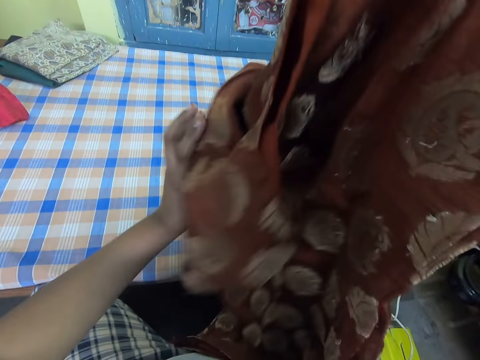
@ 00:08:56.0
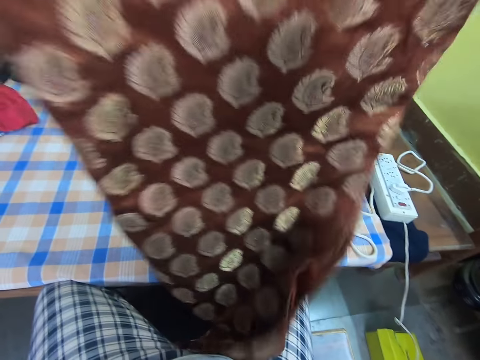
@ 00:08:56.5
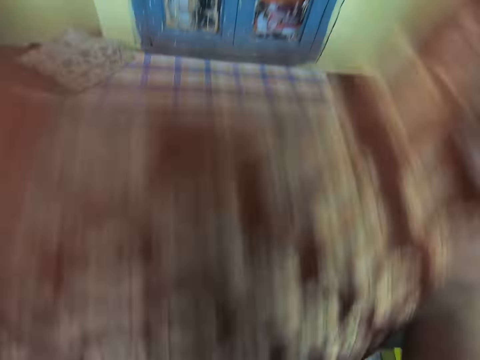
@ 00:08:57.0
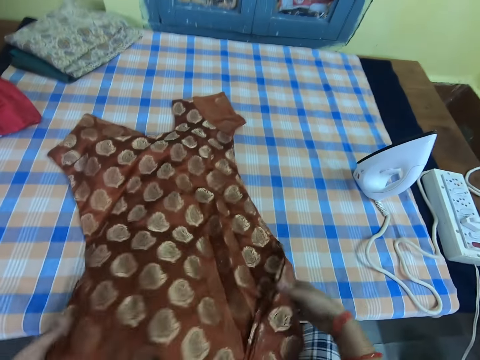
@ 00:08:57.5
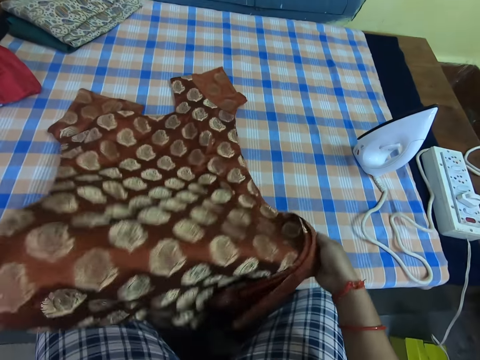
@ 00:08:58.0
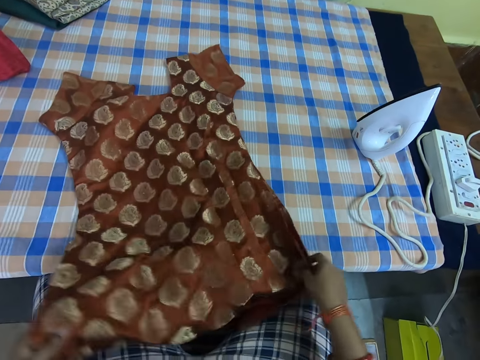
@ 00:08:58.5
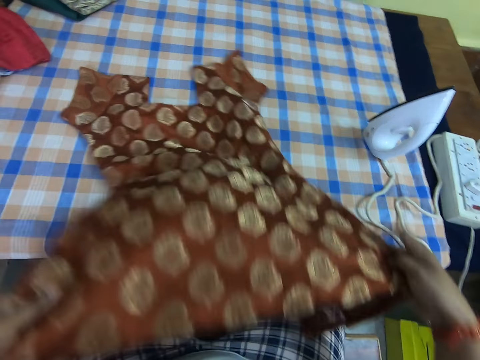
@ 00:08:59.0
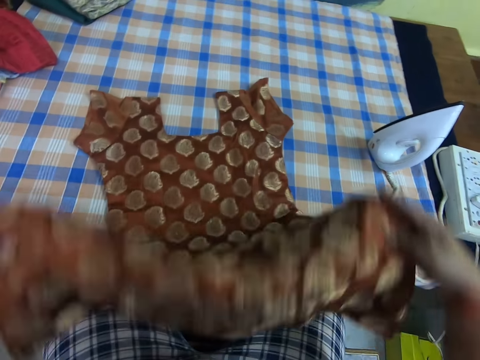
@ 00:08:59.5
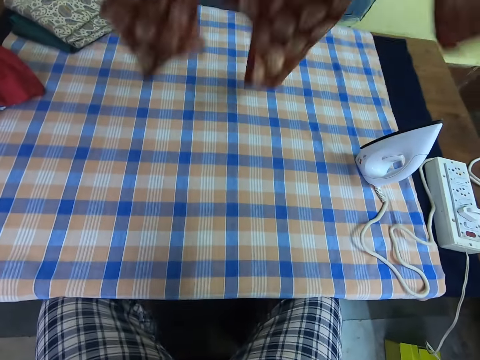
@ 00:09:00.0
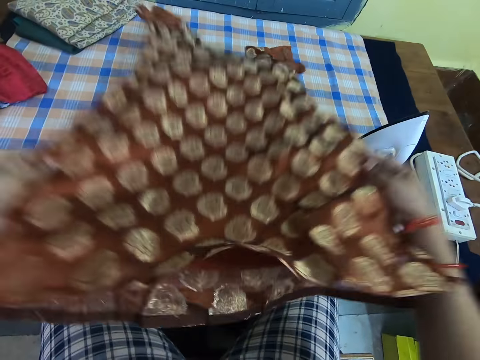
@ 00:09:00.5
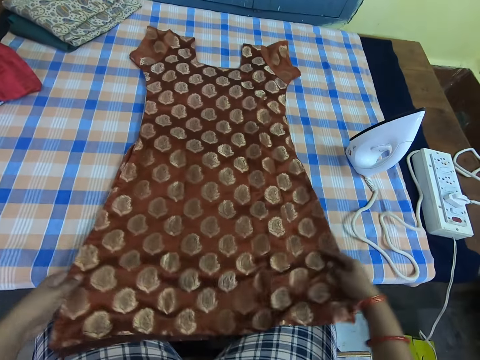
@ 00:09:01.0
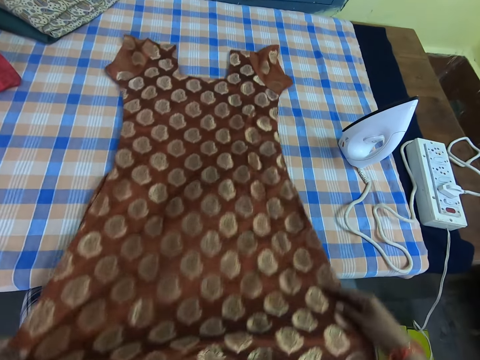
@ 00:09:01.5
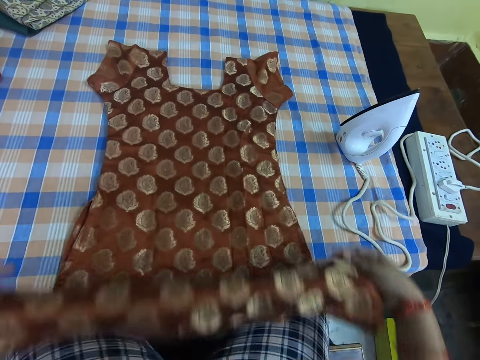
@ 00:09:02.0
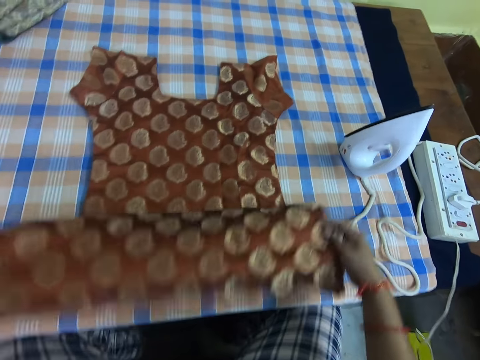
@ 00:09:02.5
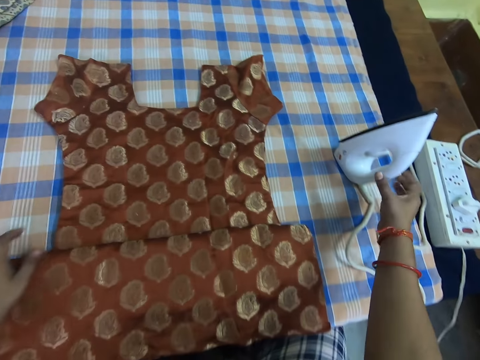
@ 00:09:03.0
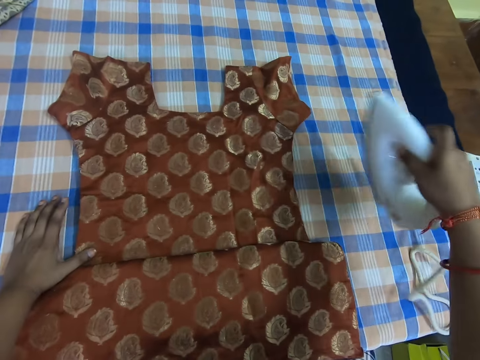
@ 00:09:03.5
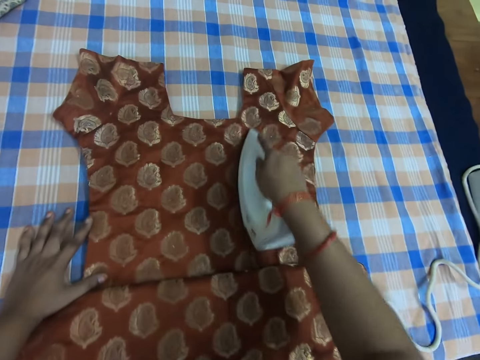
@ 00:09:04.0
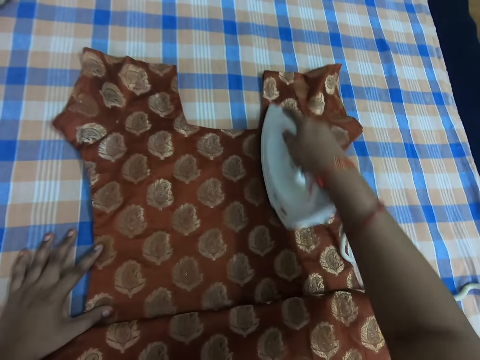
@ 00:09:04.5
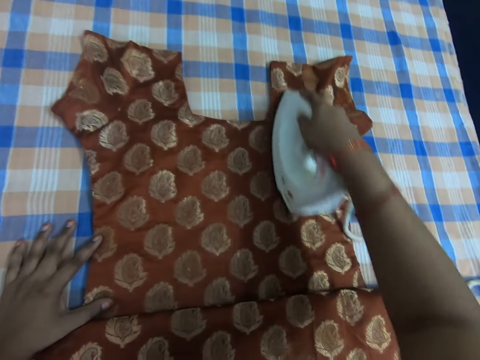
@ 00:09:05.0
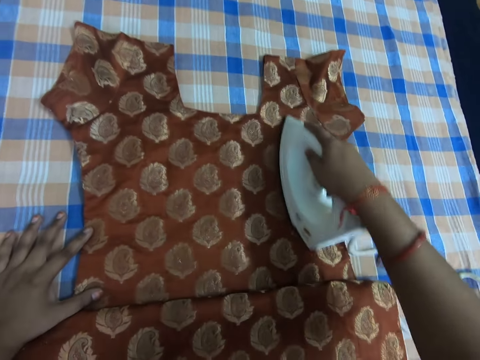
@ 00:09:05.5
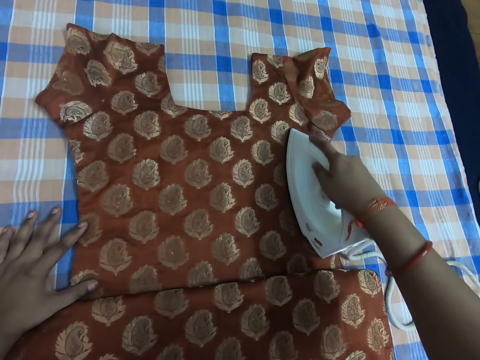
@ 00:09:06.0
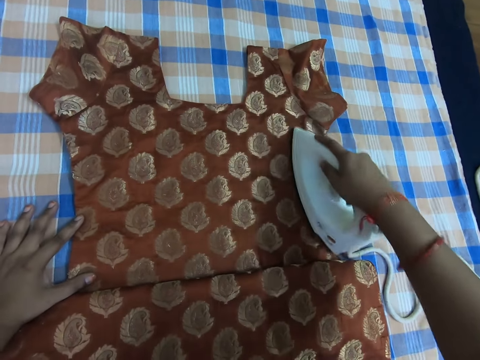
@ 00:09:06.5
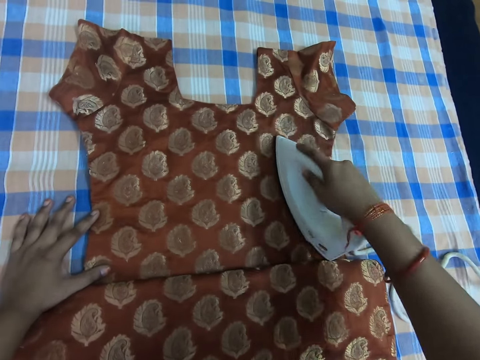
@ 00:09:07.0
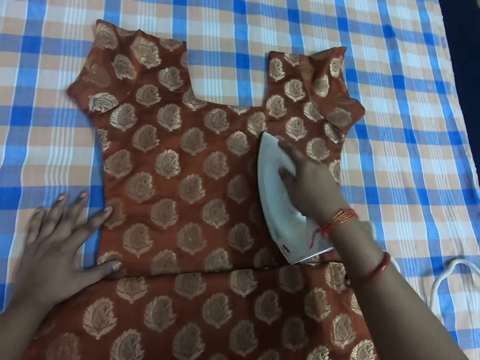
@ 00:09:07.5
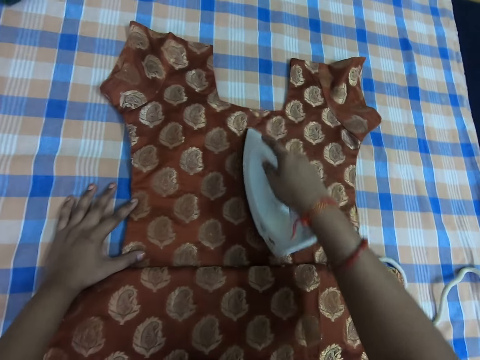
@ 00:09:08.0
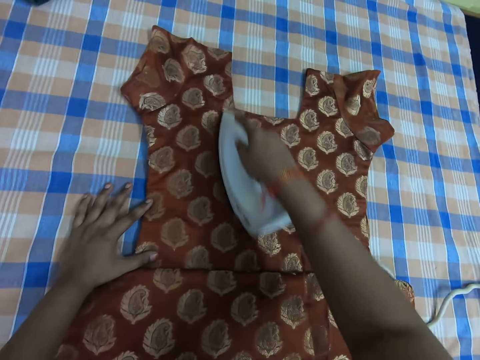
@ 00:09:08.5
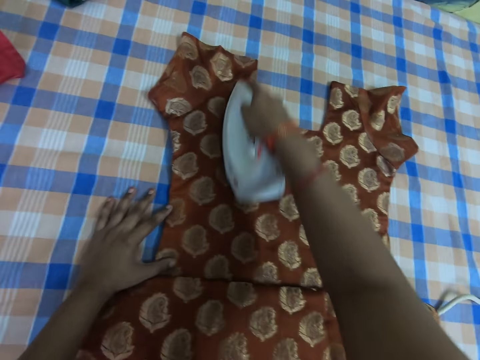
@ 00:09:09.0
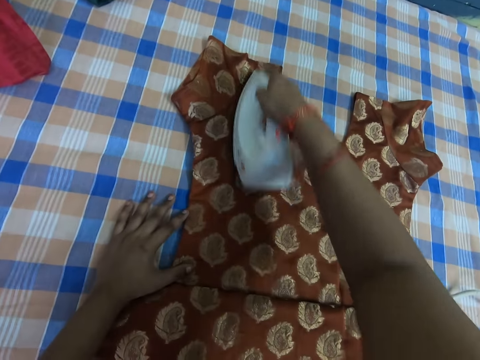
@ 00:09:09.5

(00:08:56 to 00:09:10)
The camera wearer spreads the cloth on the table. They put down the cloth. They lift up the cloth. They adjust the cloth on the table. They put down the cloth, pull the cloth, and fold the cloth. They pick up the pressing iron or iron box from the table. They iron the cloth on the table with the pressing iron.

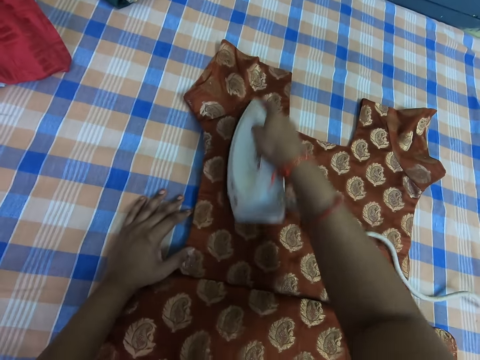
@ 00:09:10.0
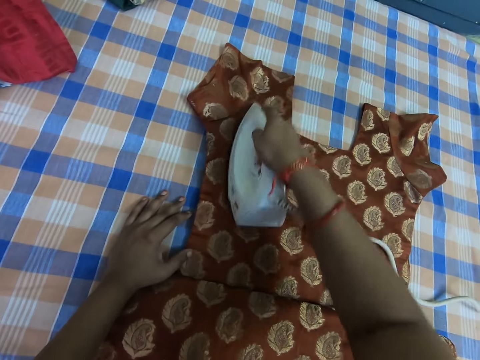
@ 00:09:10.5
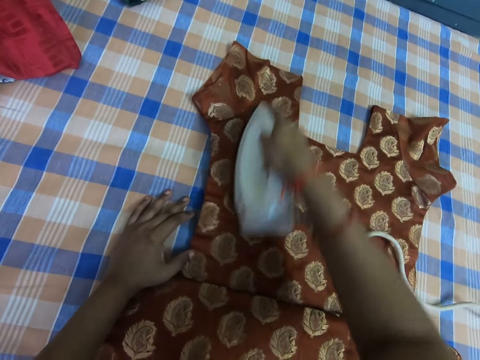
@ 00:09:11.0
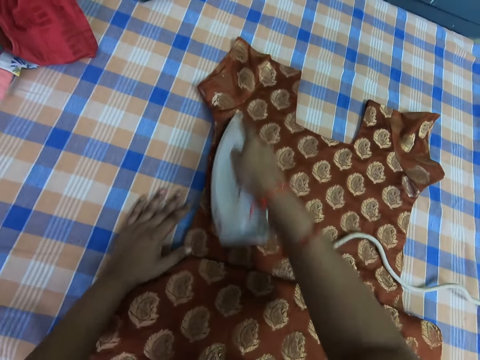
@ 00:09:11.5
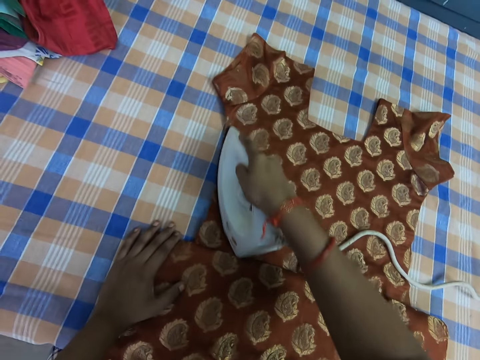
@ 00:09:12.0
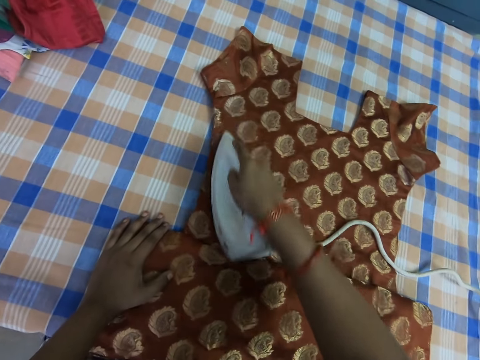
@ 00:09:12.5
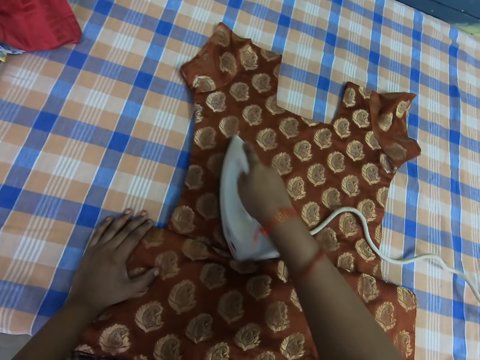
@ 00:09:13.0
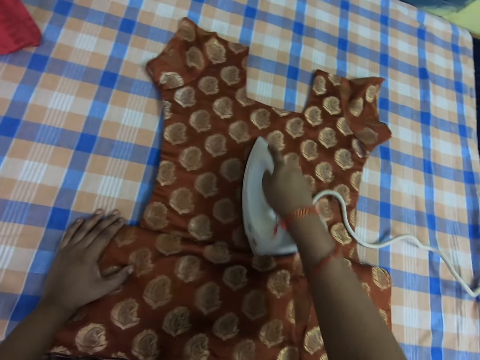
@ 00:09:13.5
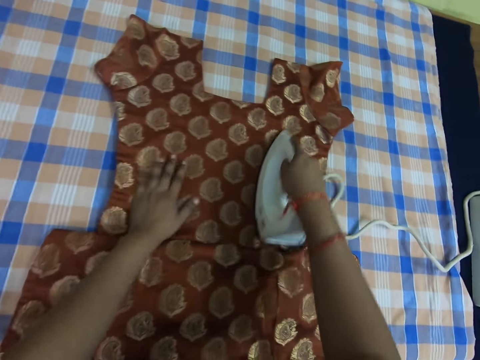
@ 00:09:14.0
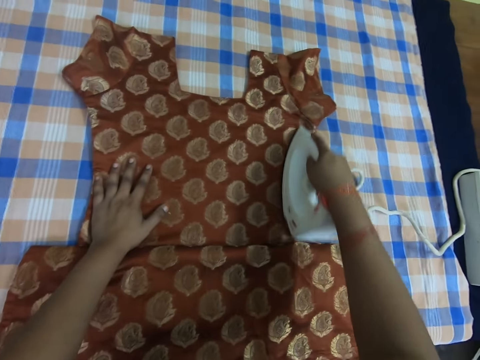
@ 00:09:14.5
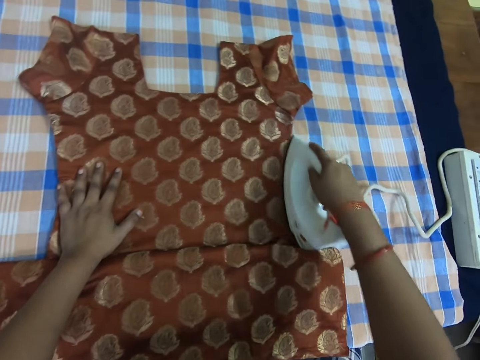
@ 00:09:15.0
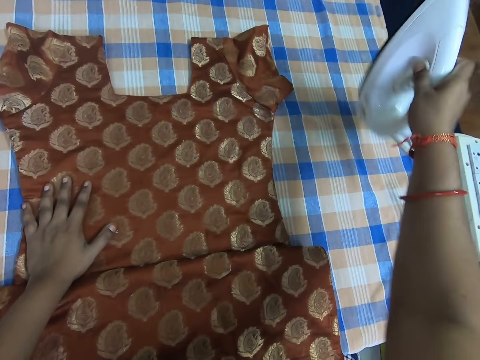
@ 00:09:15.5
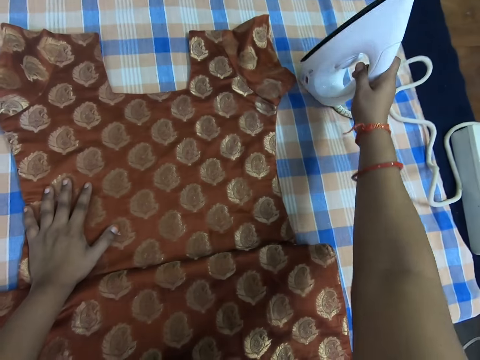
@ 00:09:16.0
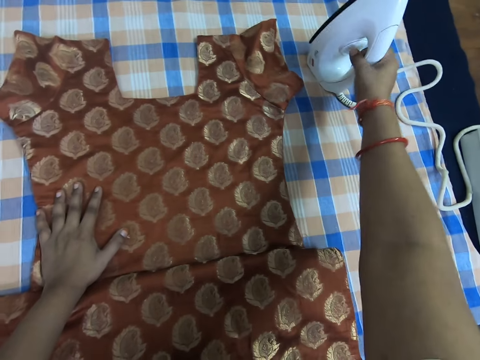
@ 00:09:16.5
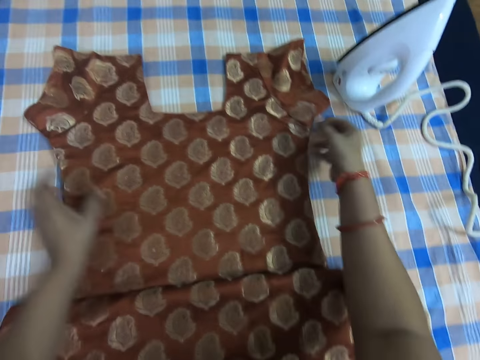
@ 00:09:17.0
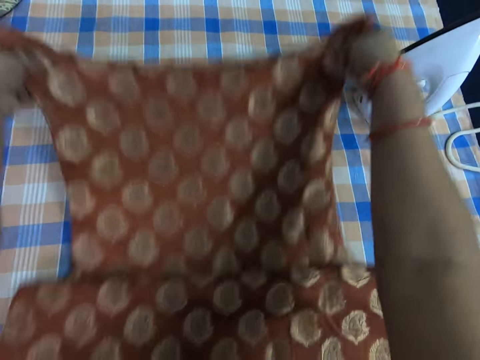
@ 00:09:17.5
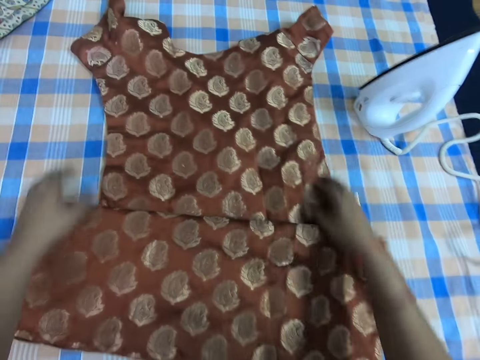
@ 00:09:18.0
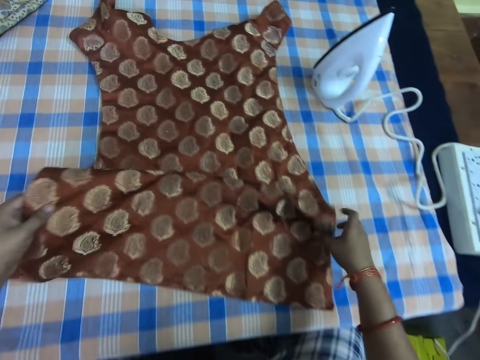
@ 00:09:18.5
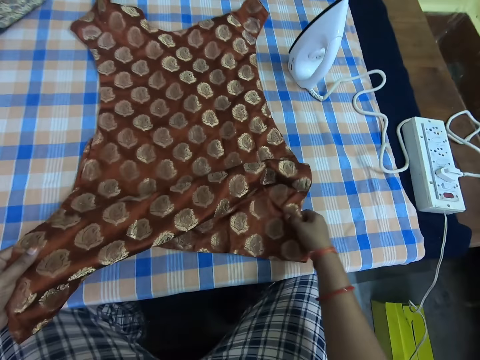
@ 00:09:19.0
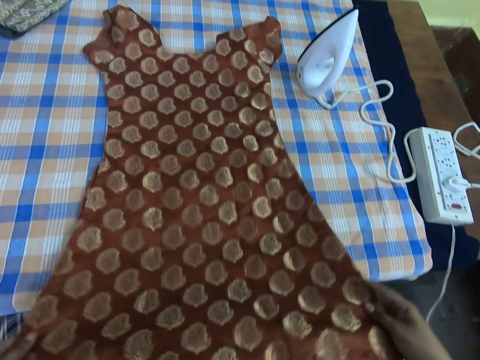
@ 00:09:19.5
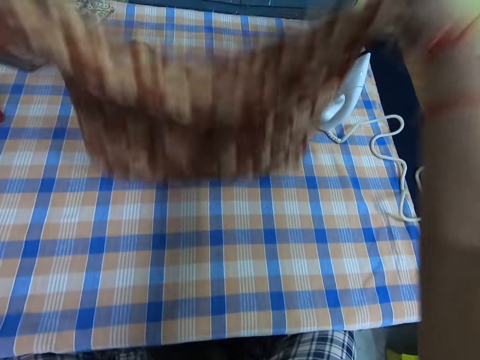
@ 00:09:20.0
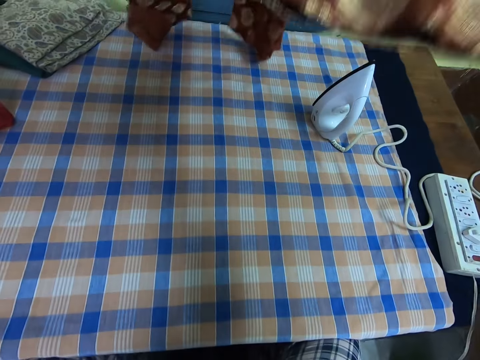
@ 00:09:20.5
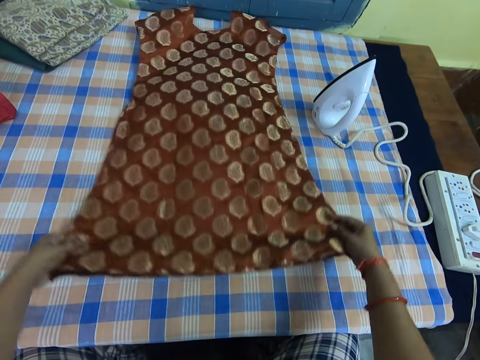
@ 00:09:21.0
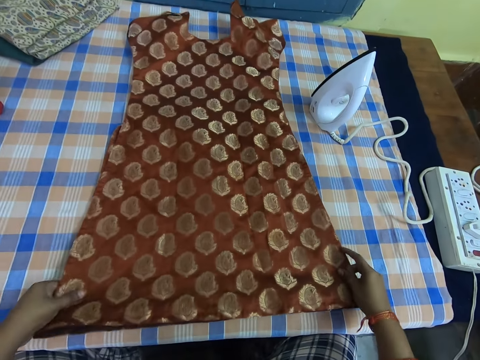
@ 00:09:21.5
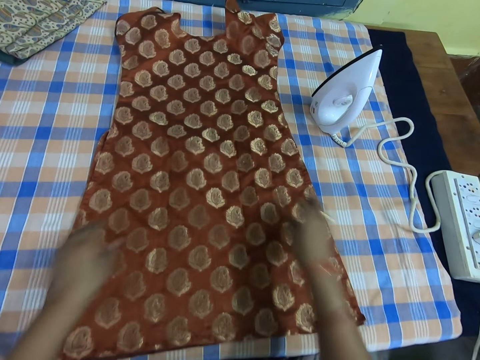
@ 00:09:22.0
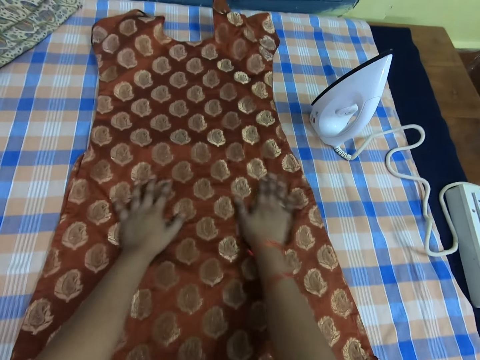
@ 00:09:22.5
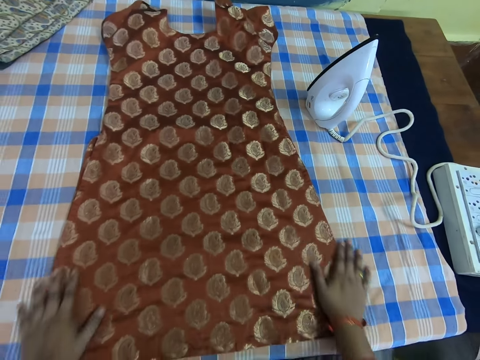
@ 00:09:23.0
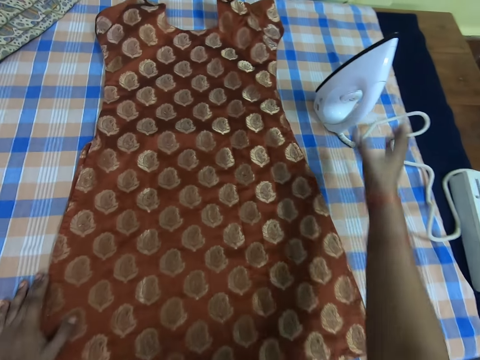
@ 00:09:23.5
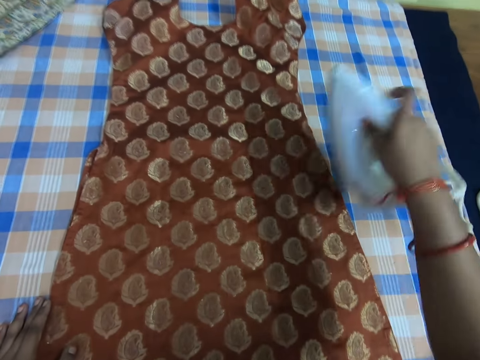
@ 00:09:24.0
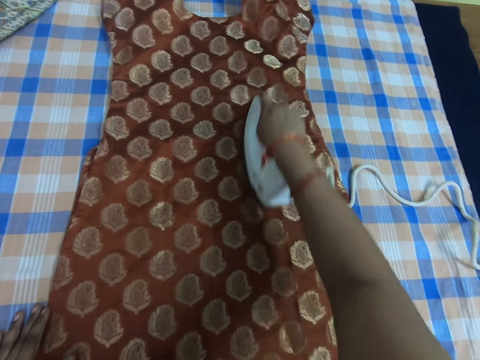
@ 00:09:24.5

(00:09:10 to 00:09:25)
The camera wearer places the iron box on the table. They adjust the cloth. They lift up the cloth and put down the cloth. They straighten the dress. They pick up the iron box. They iron the dress.
